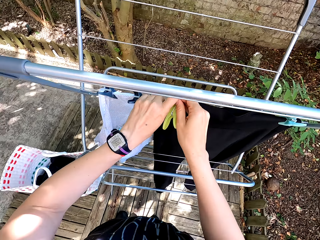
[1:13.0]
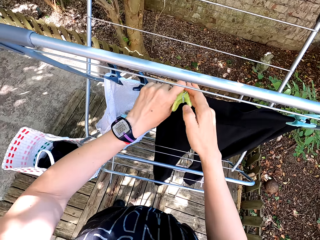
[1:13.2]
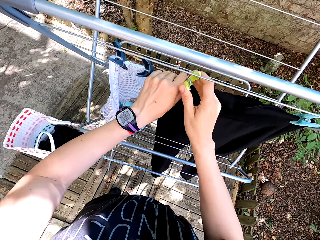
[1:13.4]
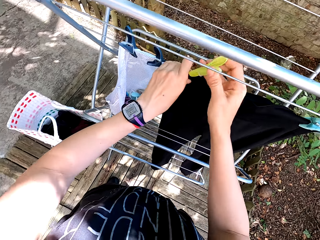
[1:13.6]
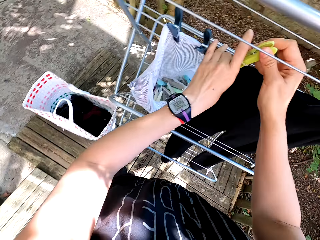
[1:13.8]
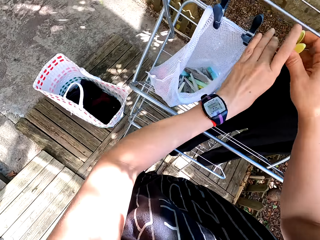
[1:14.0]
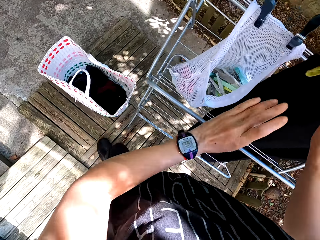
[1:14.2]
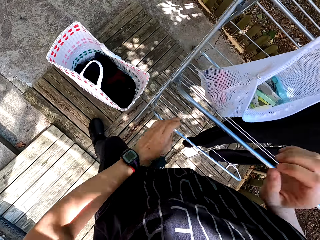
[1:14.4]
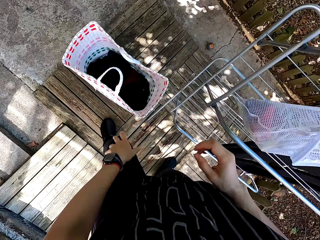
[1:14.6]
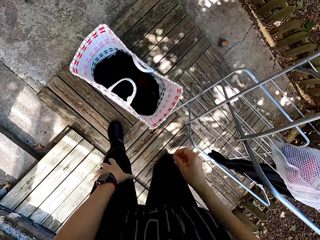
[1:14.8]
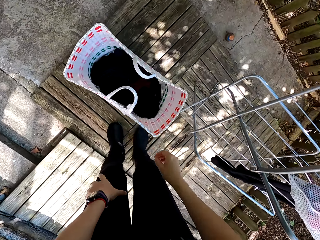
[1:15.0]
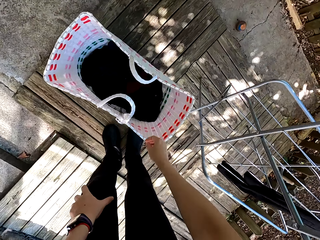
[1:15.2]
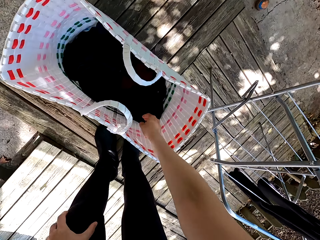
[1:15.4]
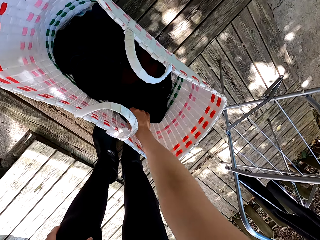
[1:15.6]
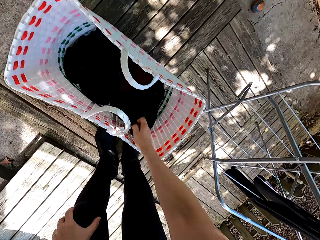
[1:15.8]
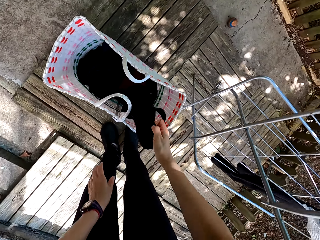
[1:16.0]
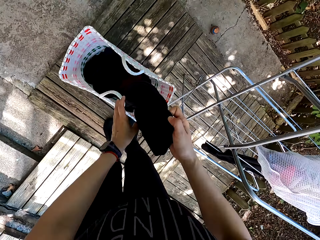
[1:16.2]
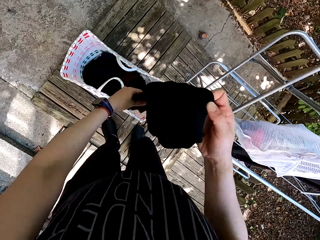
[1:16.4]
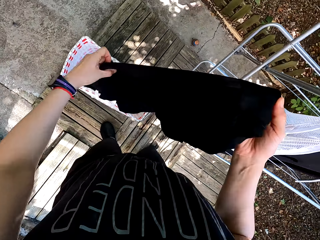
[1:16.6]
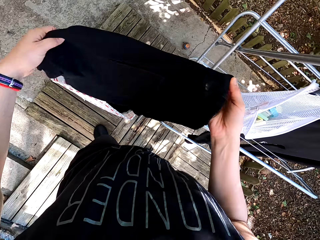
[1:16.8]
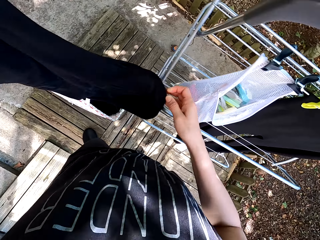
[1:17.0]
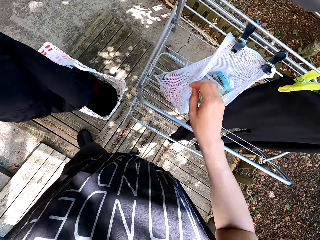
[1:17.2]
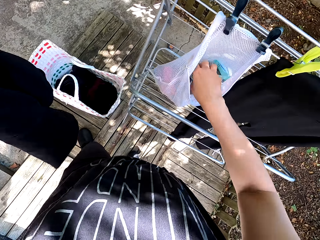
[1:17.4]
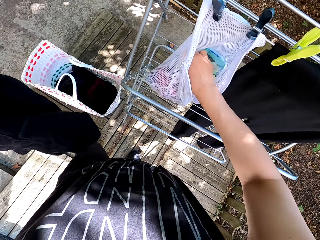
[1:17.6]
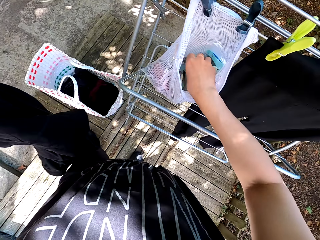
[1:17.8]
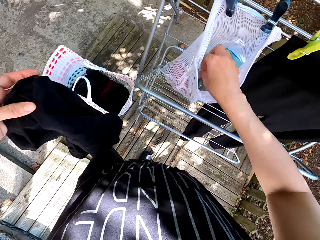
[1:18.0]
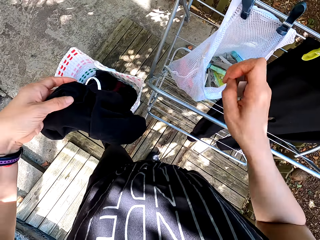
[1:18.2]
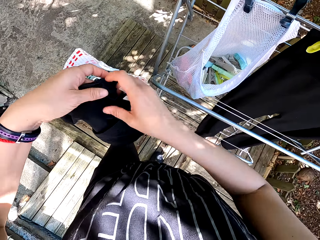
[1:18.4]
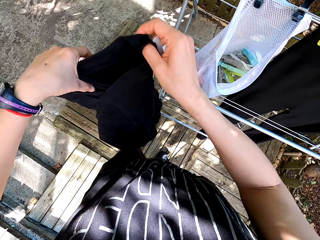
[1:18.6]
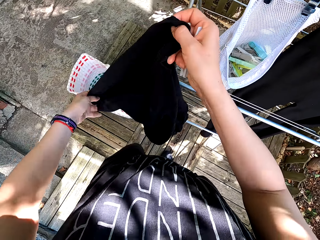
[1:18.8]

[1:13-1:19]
The camera wearer puts the peg on the cloth. They hang the cloth. They pick the cloth in the basket. They pick pegs from the peg bag.

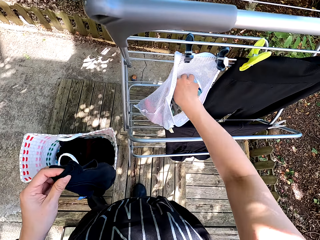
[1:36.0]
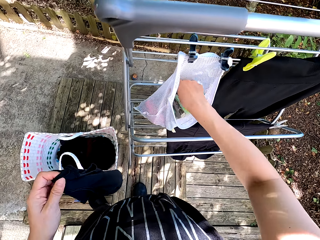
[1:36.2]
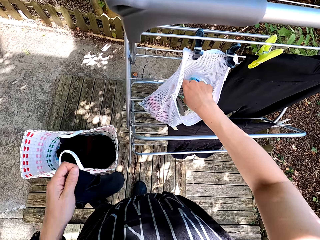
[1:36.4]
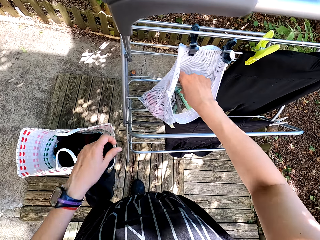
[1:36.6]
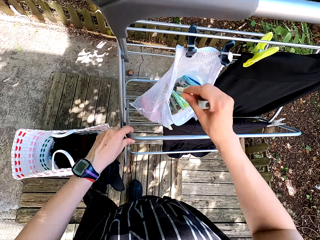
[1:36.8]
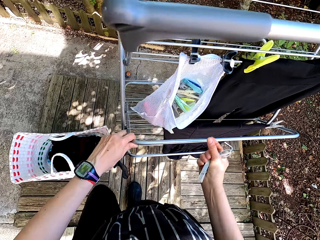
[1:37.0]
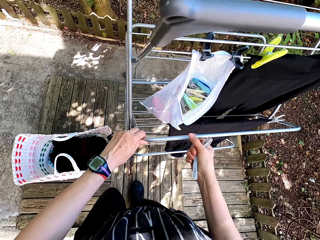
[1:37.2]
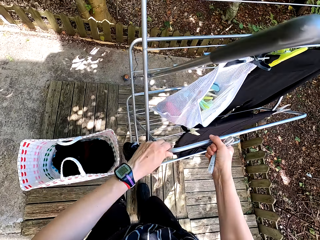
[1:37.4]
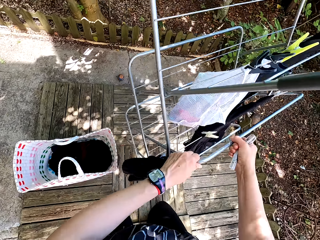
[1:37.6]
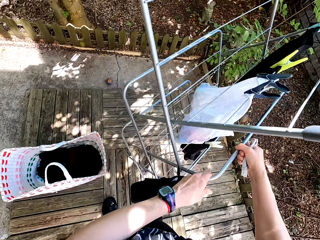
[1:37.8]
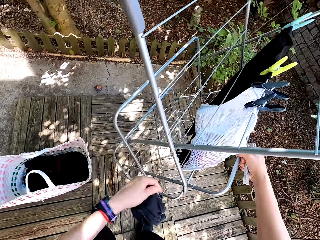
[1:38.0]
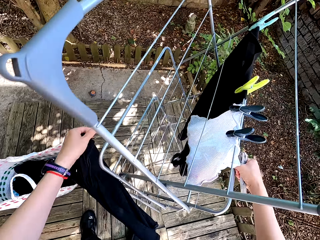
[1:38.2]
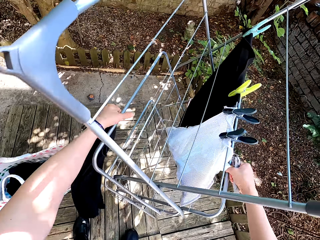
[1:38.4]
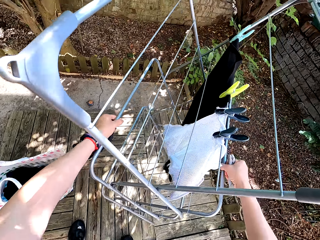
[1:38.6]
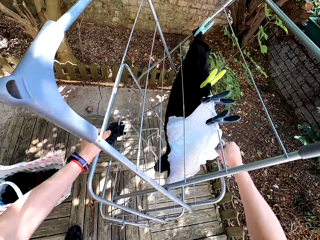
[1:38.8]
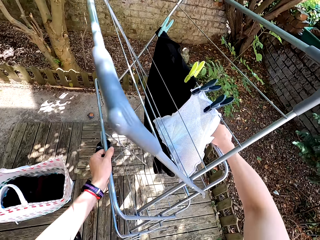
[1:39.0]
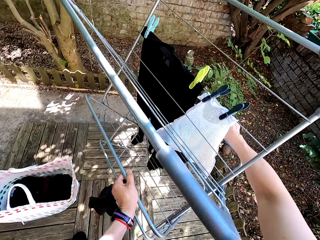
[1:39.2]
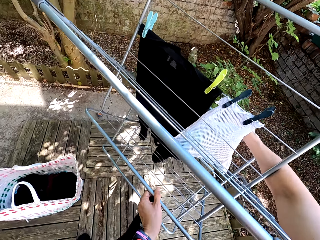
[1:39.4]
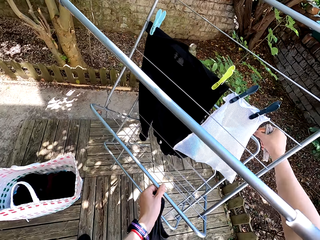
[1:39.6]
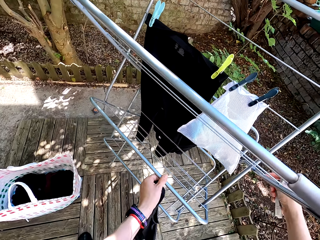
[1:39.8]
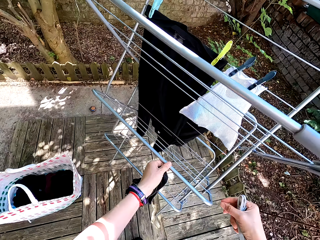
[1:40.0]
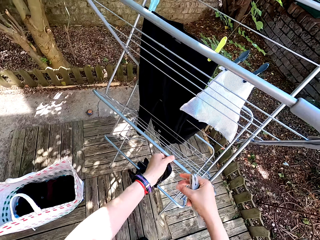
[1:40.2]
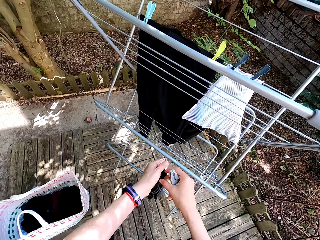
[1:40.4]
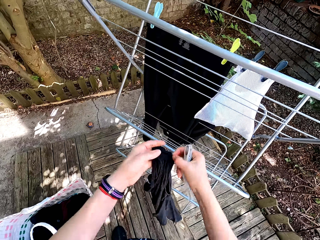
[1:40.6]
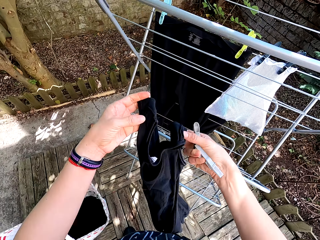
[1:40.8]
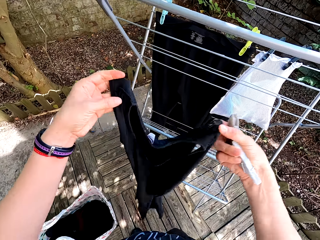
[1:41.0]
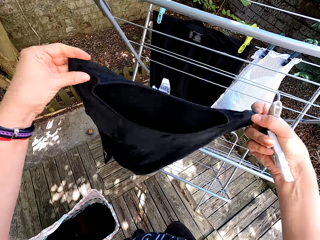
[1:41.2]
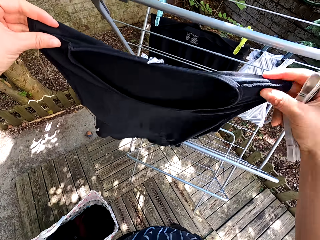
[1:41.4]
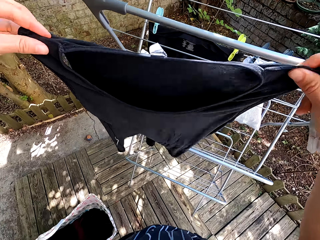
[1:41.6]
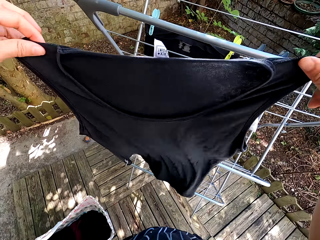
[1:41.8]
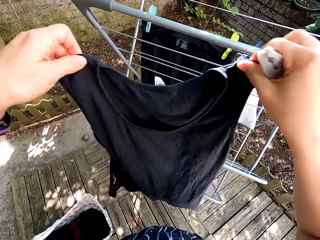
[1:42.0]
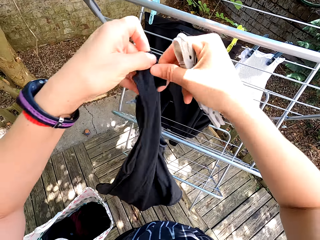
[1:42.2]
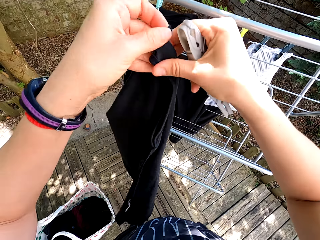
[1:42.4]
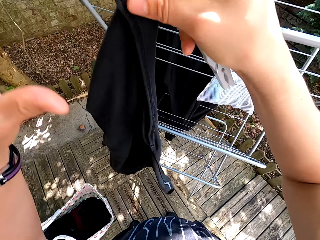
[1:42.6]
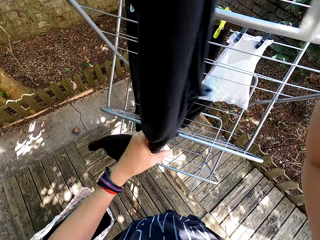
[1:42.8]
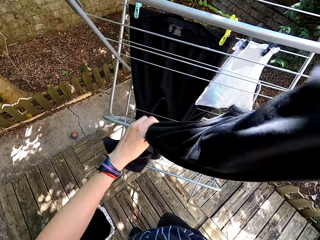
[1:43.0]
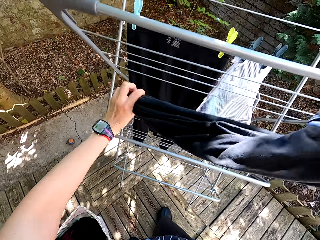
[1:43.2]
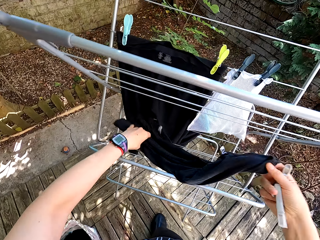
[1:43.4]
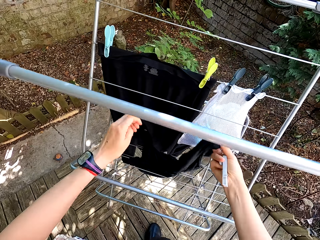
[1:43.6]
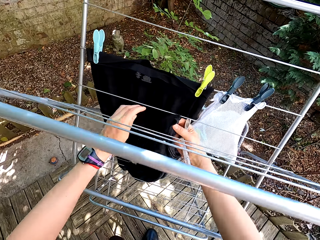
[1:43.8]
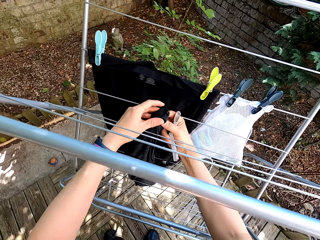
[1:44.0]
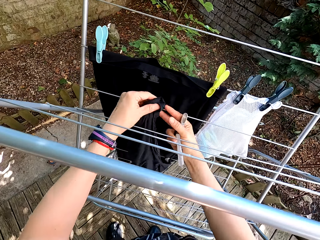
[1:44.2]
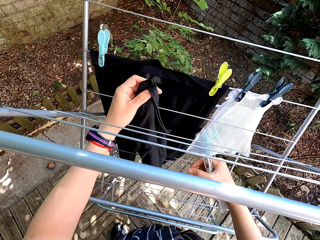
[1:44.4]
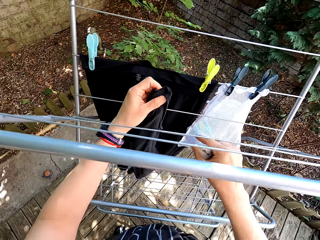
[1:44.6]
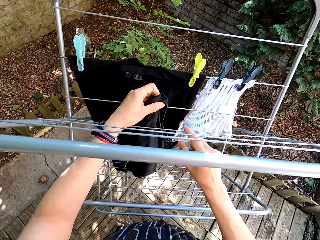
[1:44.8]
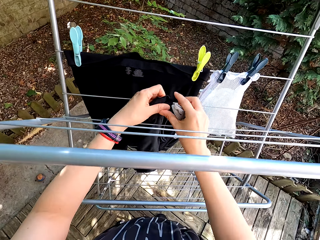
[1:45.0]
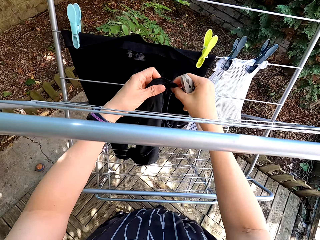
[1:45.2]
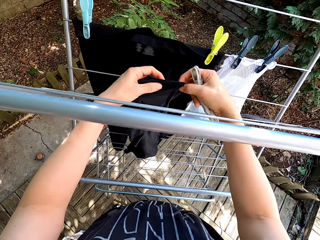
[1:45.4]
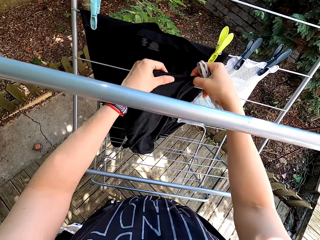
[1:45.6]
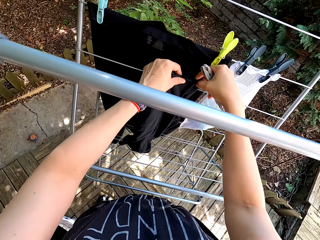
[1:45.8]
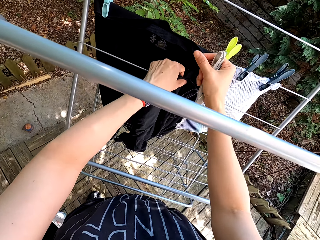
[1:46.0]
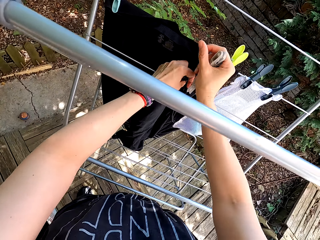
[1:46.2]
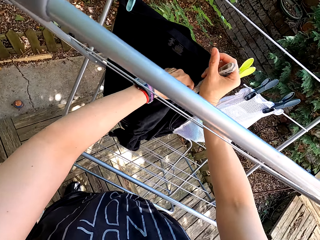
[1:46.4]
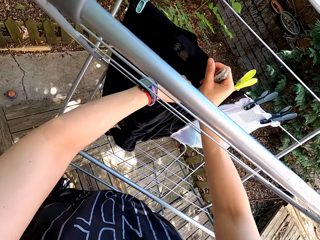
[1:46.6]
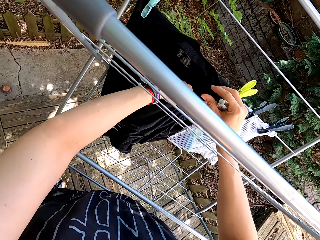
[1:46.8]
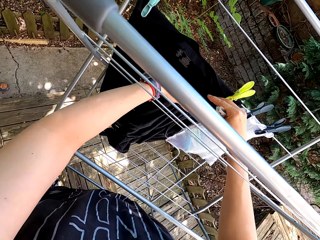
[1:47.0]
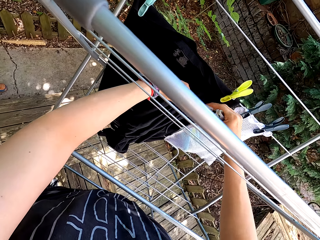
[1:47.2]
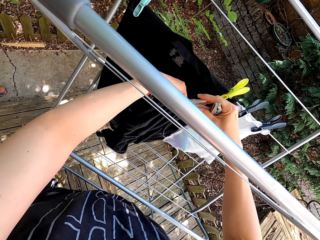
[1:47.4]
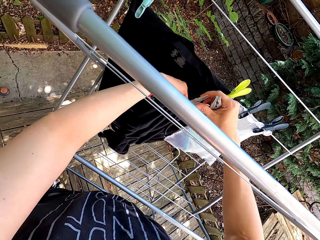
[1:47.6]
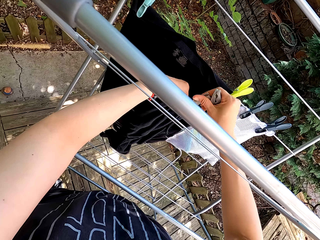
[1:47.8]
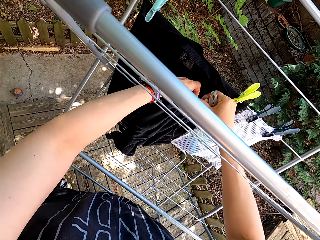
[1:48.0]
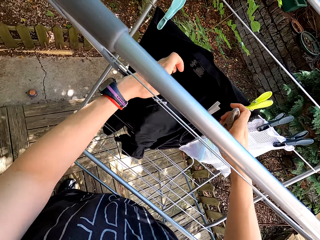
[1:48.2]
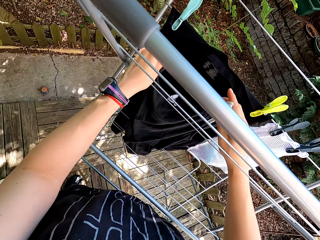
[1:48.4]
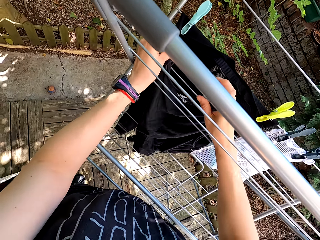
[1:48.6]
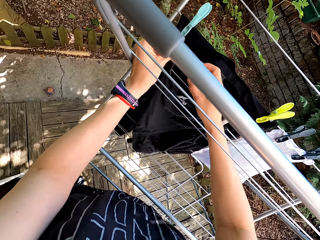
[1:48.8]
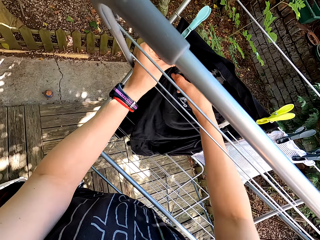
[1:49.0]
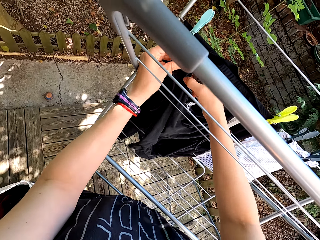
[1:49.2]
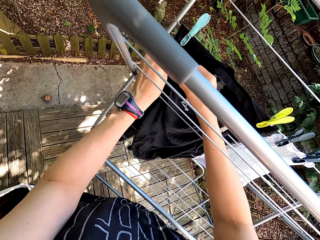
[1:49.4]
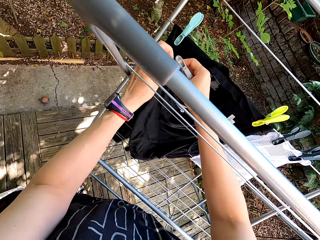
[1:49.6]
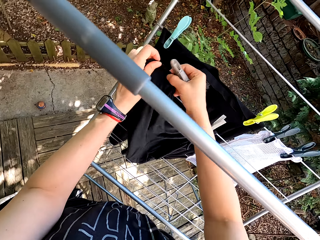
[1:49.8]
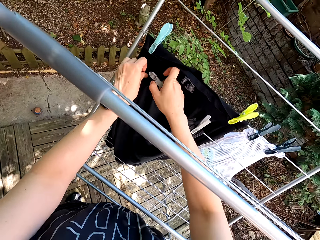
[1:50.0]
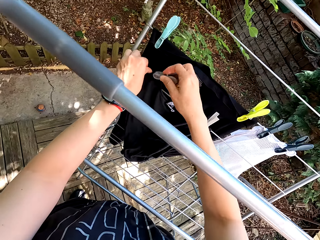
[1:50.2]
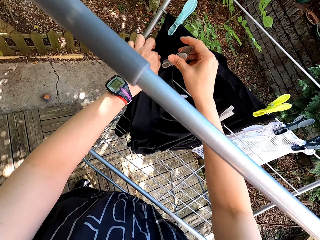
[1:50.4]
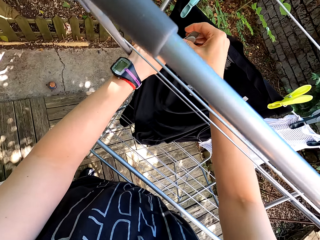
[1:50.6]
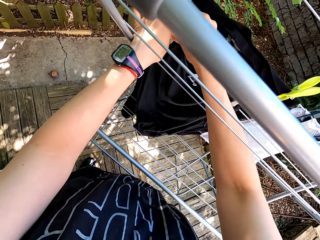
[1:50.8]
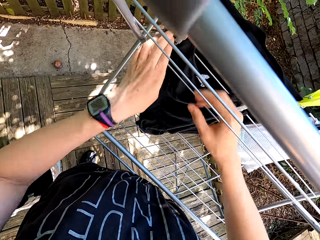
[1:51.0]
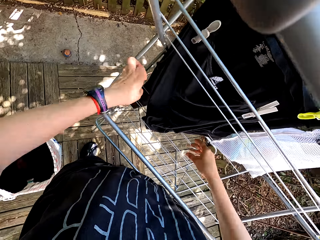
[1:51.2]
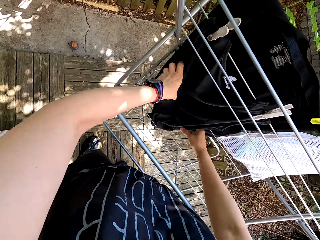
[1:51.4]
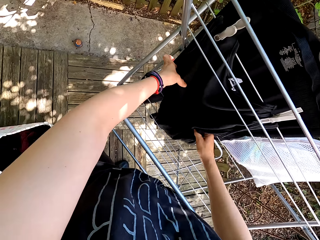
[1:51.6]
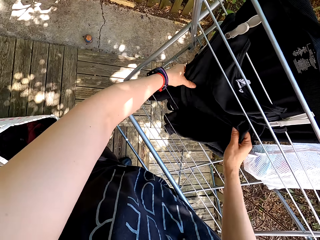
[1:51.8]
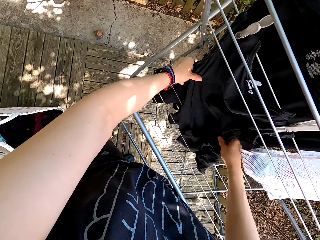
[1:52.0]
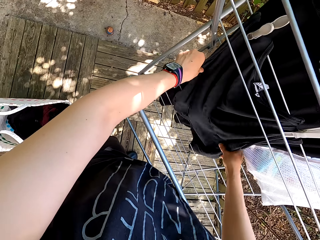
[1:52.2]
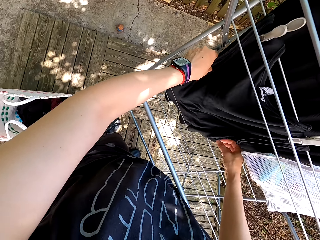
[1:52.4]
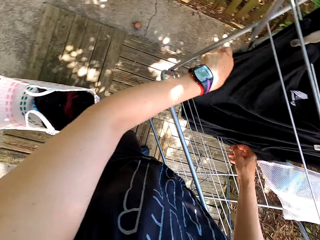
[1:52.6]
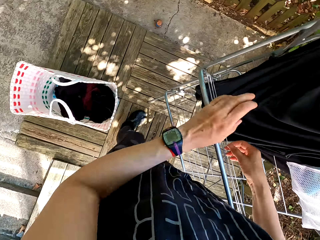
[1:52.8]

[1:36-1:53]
The camera wearer picks pegs from the peg bag. They rotate the portable clothes line. They look at the cloth. They hang the cloth on the portable clothes line. They put the peg on the cloth. They put the peg on the cloth again. They hang the cloth.
